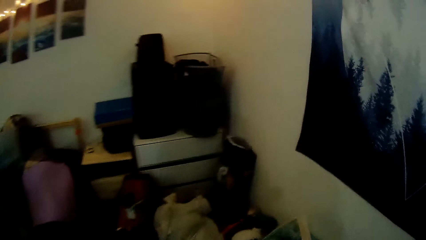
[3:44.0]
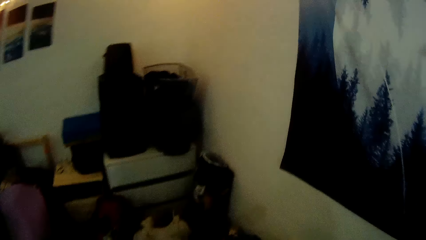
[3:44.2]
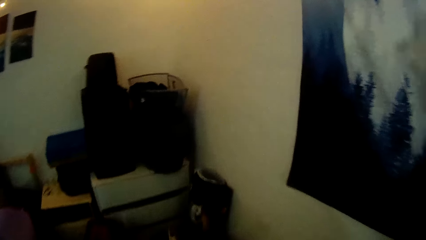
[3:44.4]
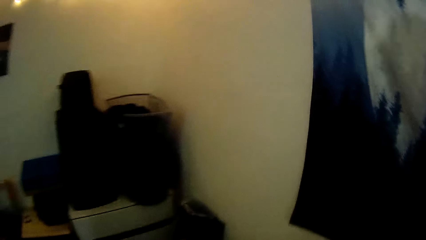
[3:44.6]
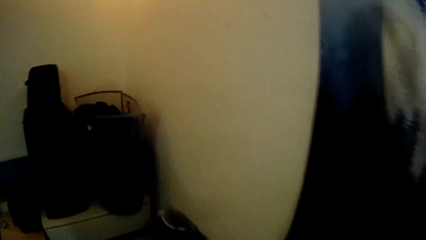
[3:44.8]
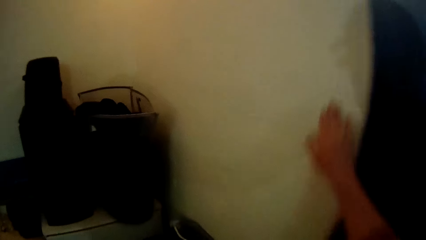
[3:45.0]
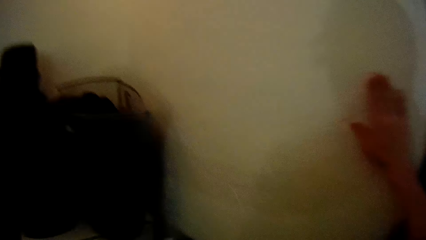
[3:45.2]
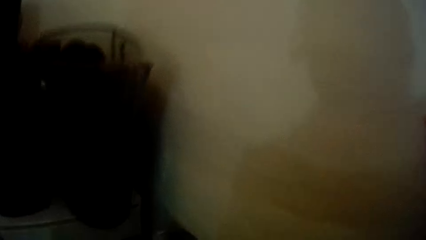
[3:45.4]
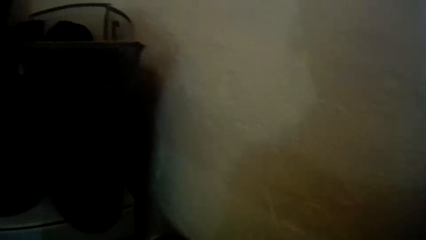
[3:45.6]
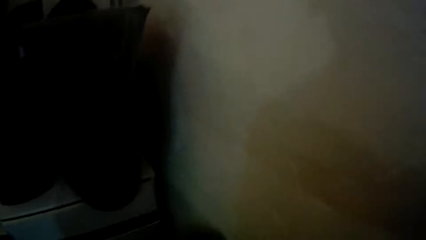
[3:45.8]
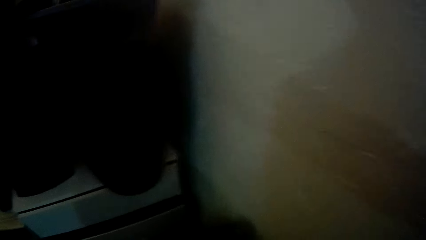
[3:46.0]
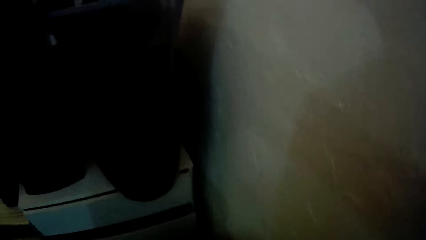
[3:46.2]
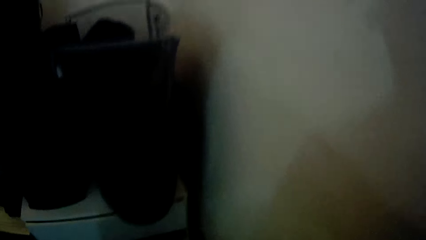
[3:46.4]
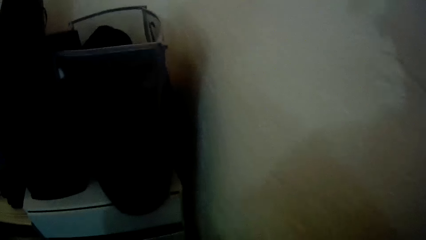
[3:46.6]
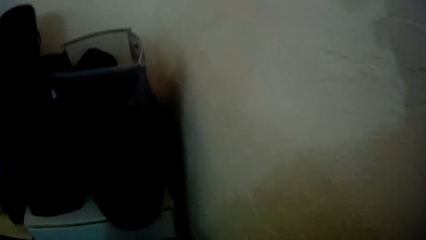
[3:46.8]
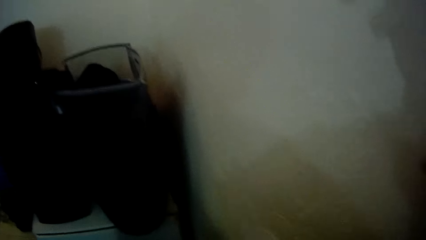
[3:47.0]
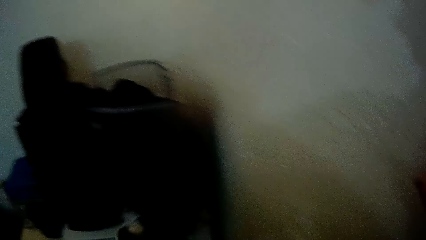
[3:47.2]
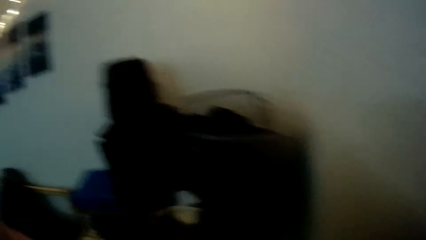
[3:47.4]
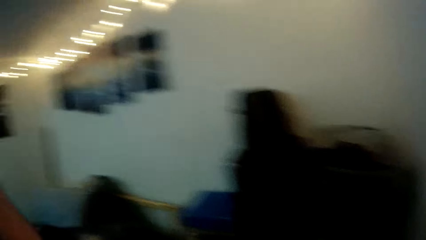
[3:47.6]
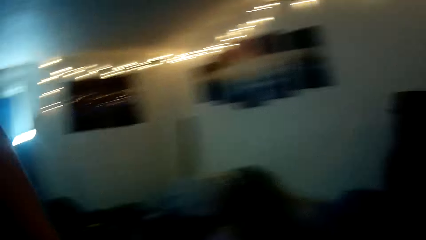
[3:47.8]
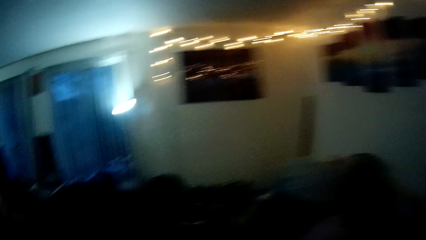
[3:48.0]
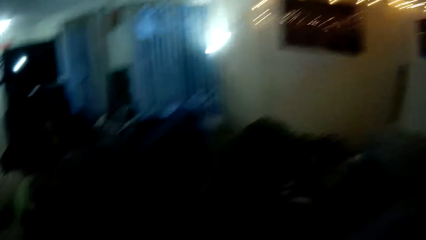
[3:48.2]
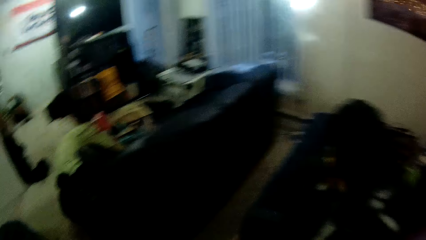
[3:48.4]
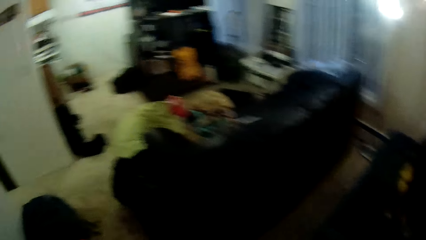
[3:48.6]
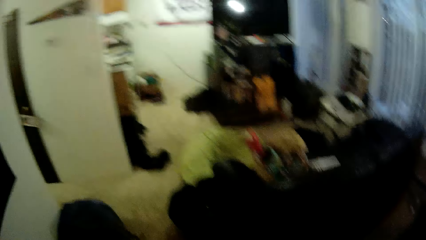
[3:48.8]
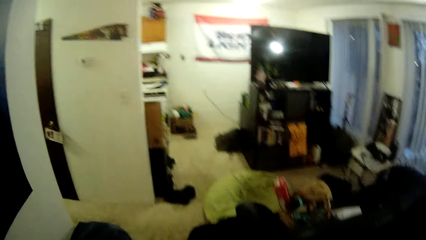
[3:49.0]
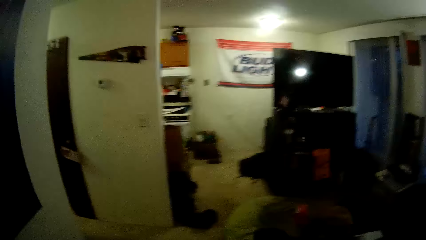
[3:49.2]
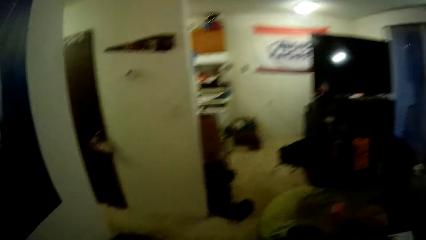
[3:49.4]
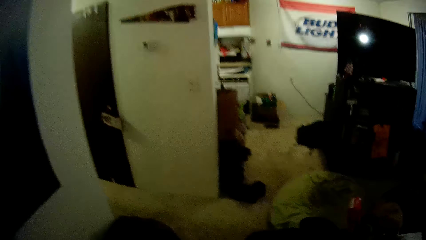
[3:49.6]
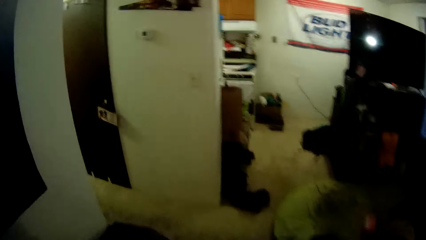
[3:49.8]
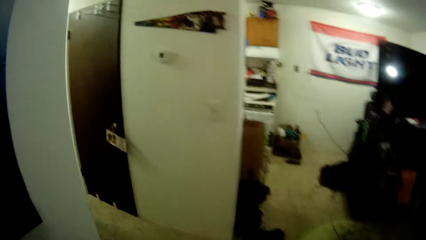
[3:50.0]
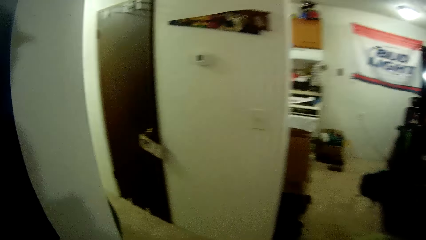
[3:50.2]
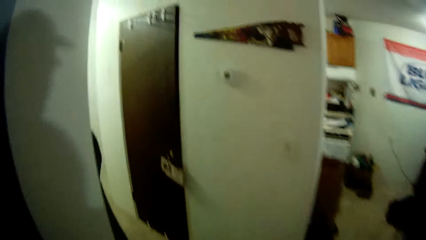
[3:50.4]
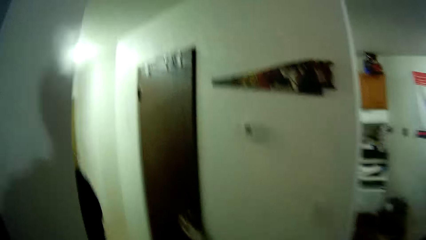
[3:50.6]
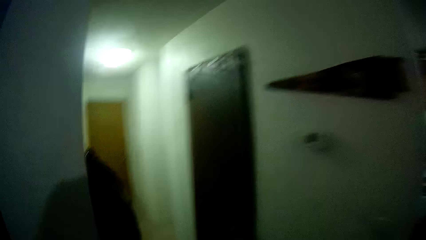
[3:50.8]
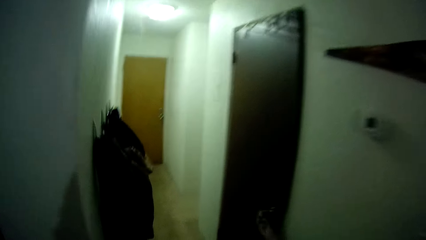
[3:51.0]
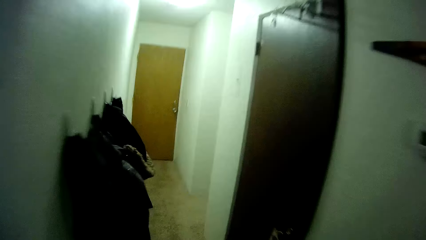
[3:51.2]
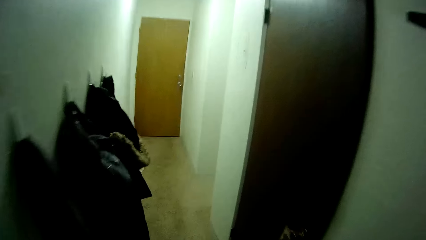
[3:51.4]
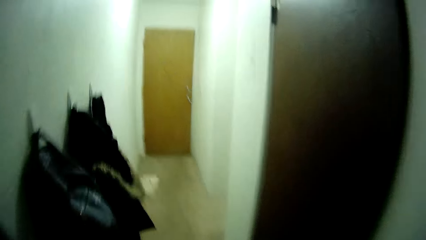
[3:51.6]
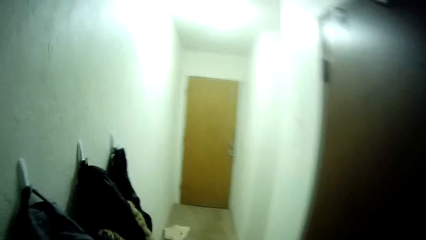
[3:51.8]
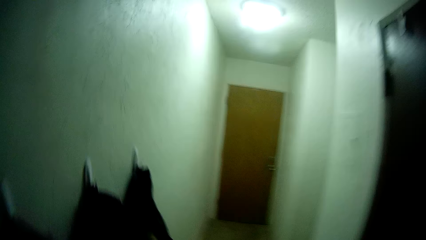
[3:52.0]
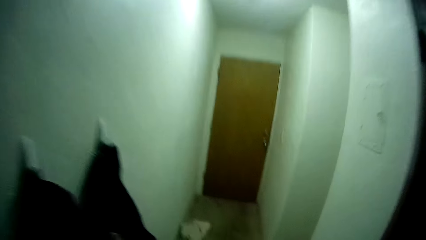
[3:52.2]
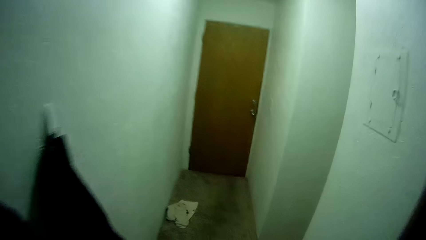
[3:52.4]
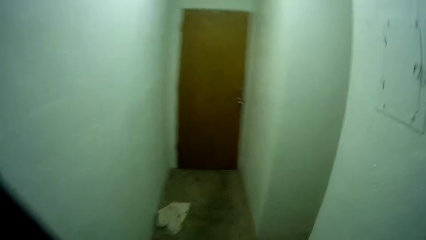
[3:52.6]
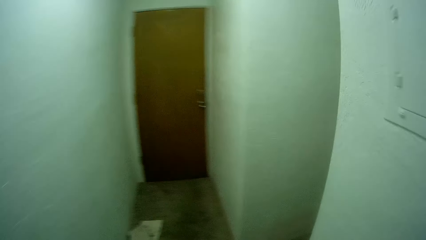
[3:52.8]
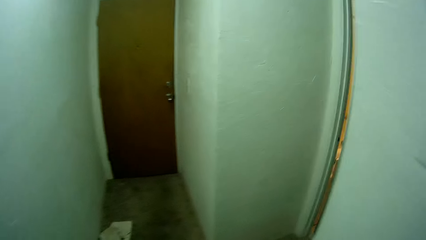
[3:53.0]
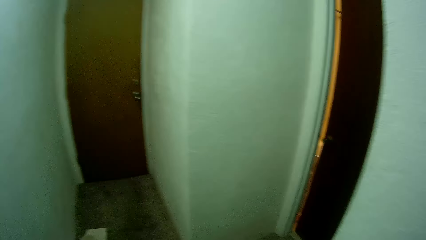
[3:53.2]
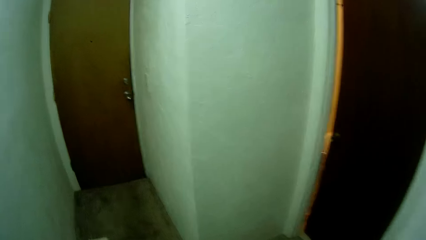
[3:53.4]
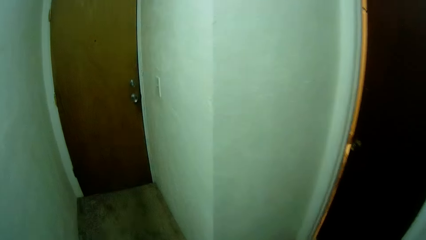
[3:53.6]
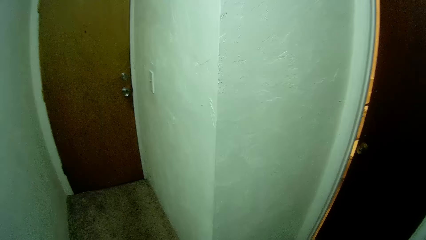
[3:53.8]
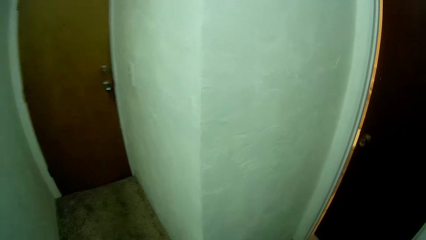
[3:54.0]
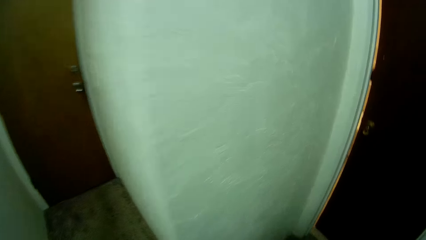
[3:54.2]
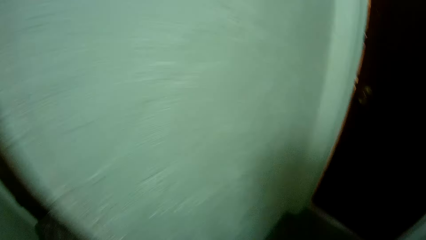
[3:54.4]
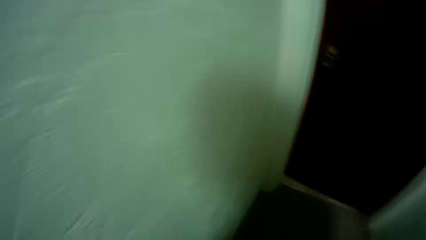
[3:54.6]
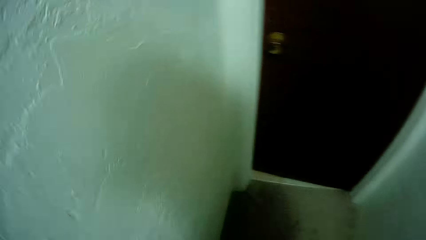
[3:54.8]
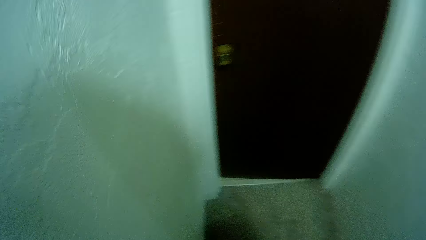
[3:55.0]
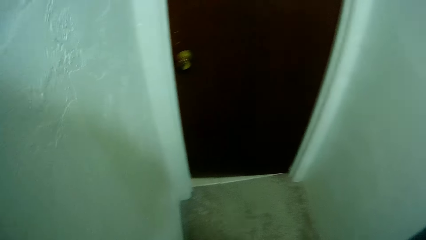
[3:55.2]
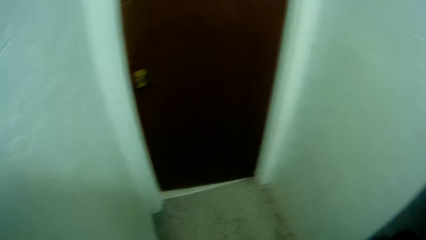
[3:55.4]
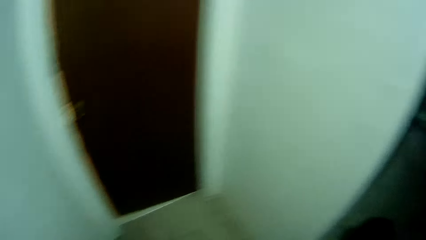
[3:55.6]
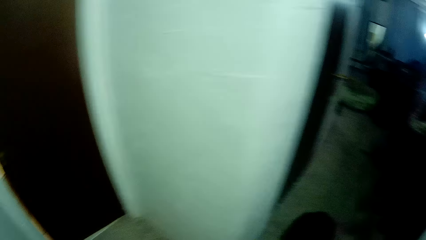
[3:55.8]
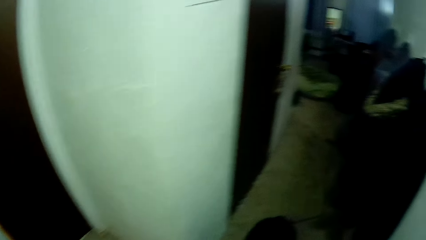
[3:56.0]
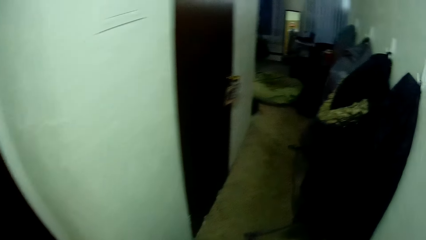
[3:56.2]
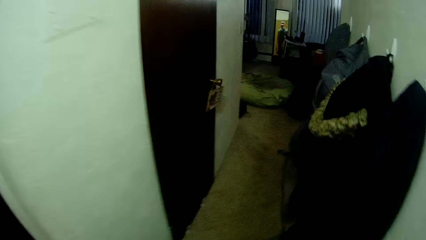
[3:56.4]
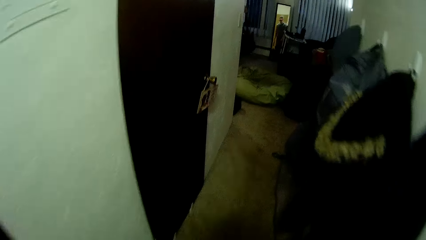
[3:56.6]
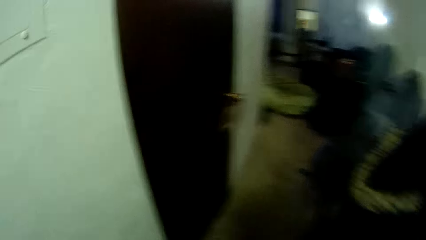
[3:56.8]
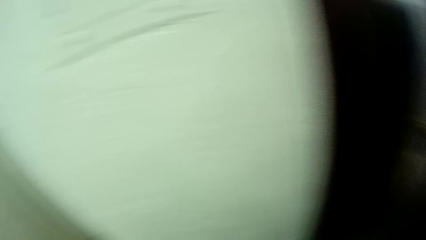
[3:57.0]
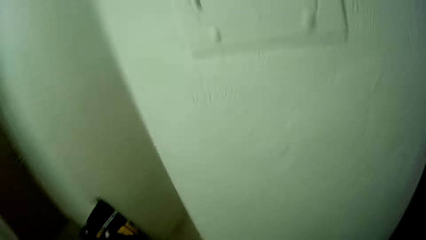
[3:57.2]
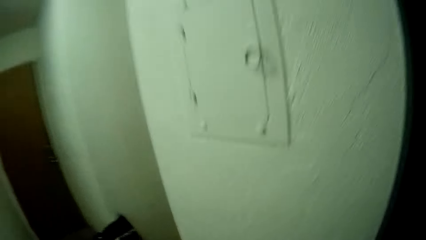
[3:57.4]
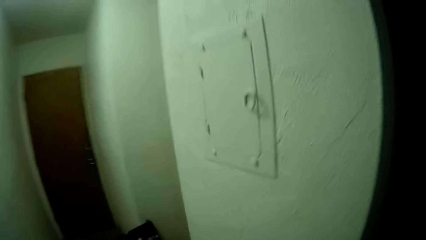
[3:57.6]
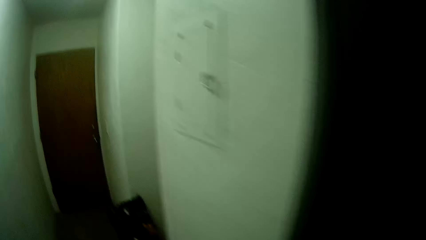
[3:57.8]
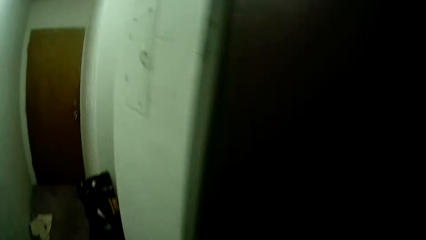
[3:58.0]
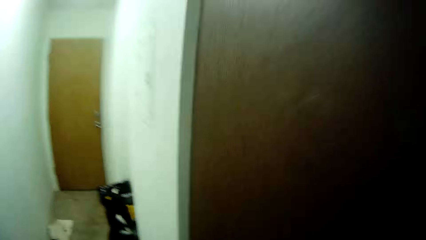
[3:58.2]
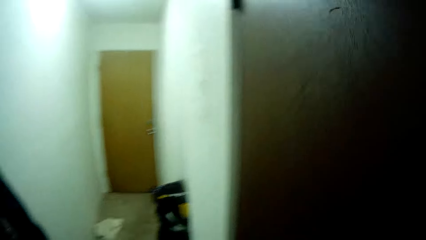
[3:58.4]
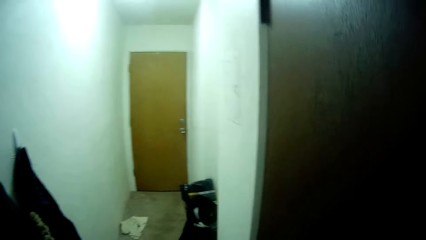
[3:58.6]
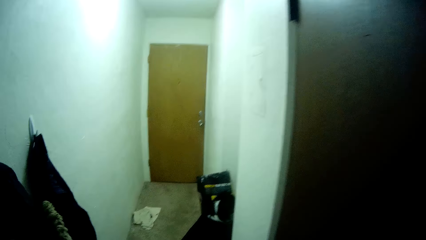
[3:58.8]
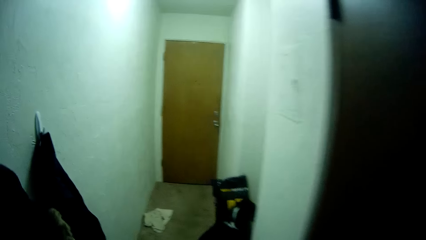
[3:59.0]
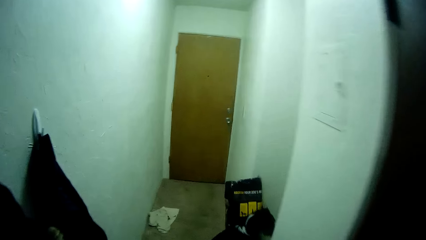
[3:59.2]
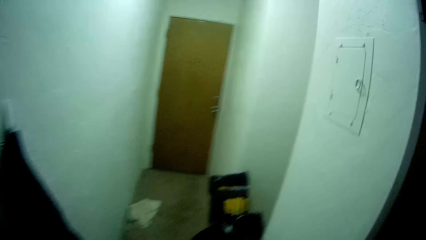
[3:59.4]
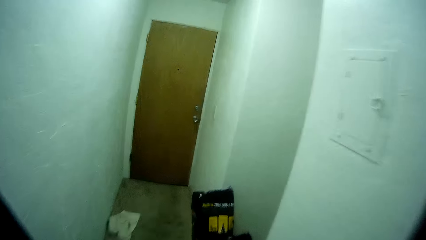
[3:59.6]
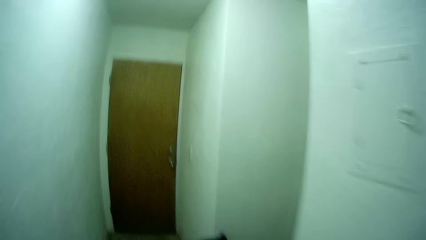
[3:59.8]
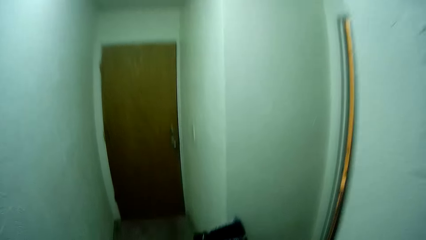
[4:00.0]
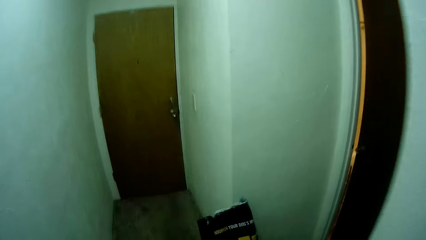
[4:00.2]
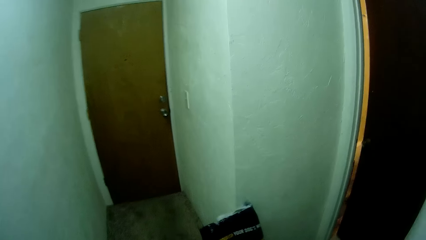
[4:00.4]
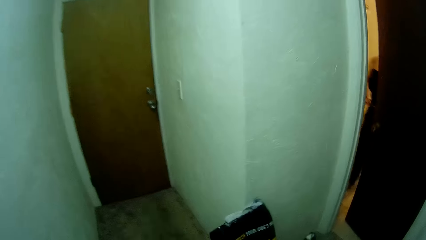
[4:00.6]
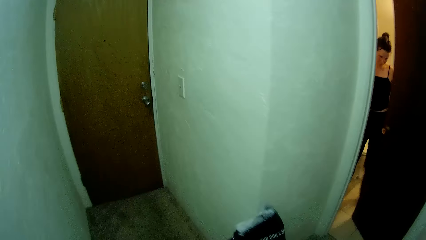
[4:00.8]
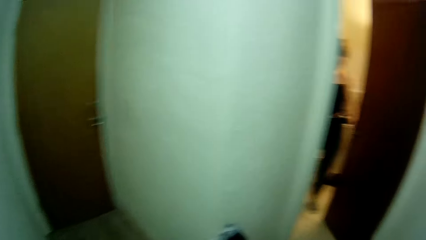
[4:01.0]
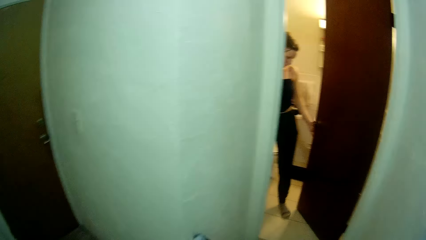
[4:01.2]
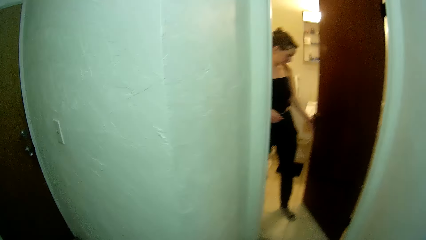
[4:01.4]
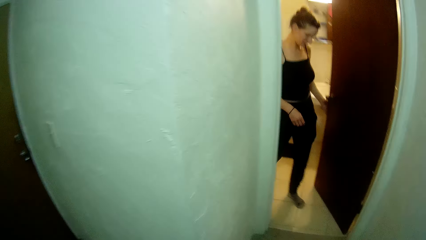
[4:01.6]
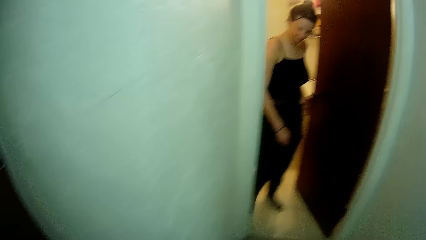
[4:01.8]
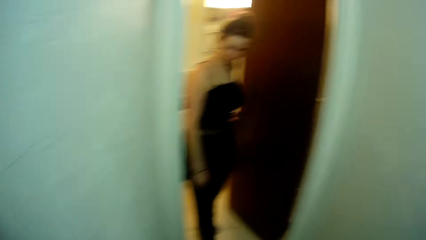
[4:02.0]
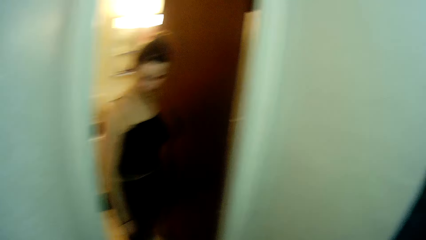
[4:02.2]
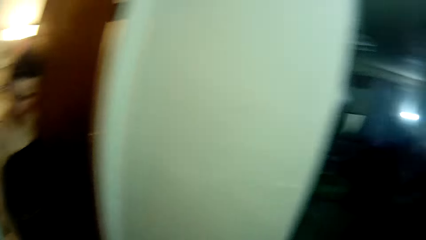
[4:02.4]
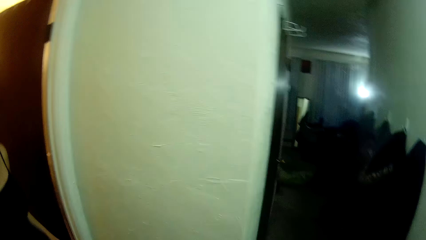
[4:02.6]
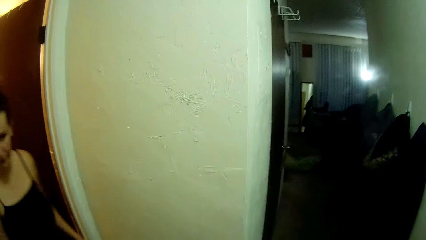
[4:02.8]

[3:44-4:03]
The camera wearer touches the wall. They look around. They walk around in the house. A lady walks out of the room.
